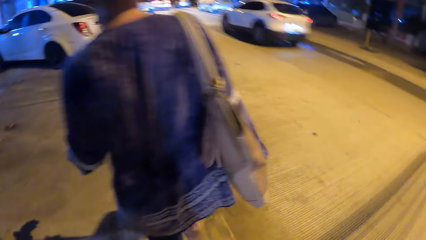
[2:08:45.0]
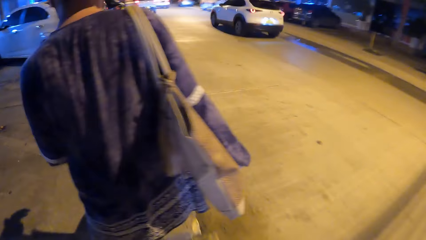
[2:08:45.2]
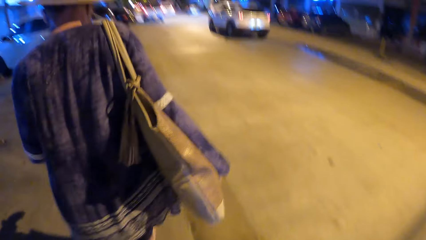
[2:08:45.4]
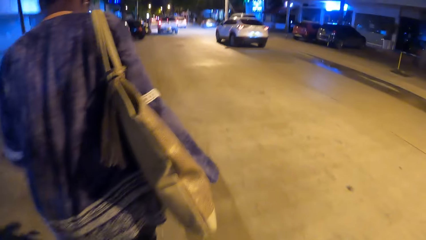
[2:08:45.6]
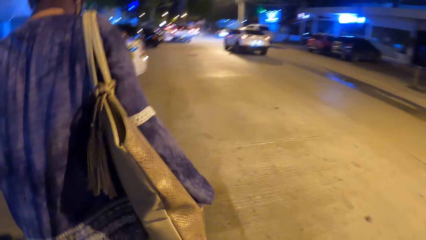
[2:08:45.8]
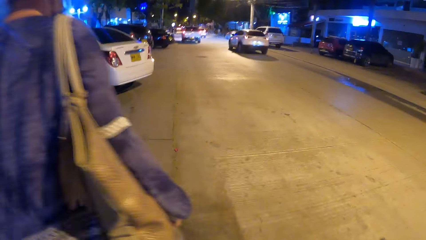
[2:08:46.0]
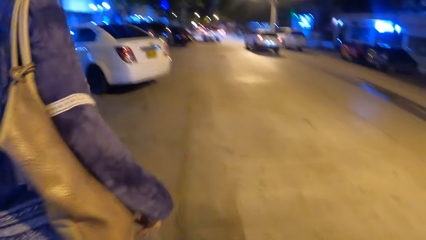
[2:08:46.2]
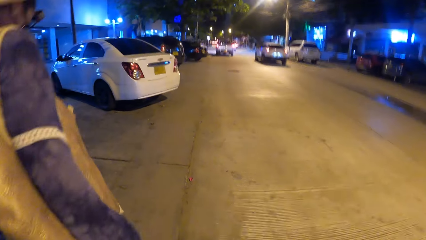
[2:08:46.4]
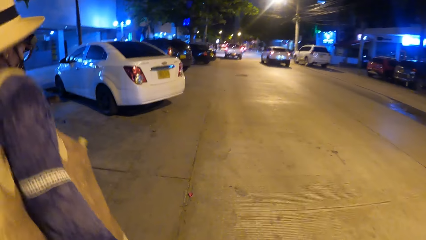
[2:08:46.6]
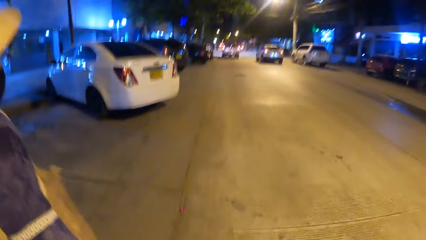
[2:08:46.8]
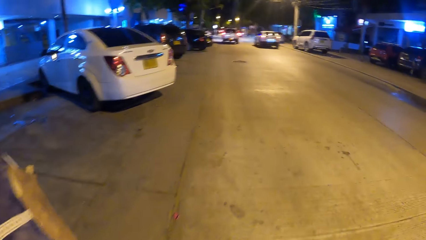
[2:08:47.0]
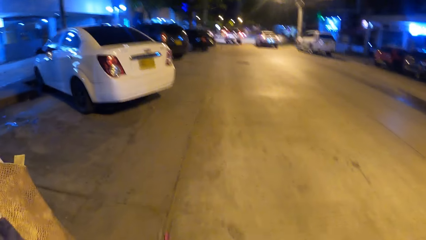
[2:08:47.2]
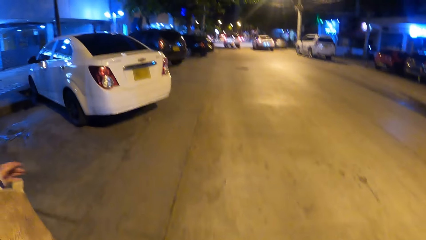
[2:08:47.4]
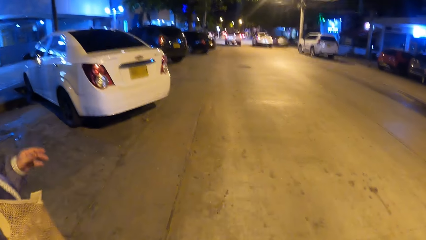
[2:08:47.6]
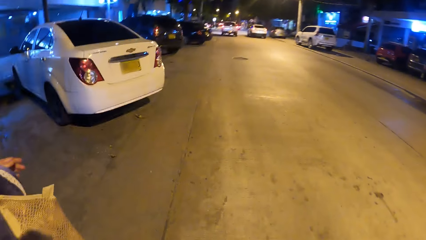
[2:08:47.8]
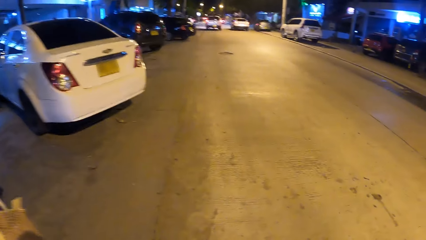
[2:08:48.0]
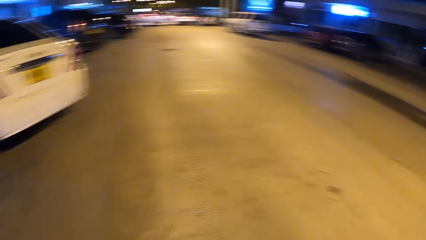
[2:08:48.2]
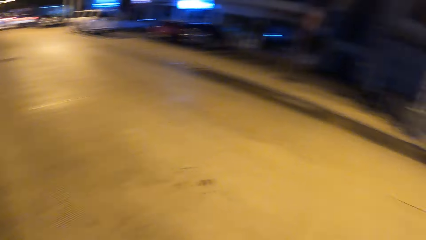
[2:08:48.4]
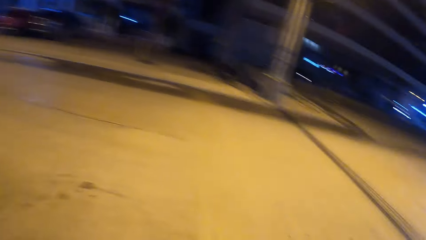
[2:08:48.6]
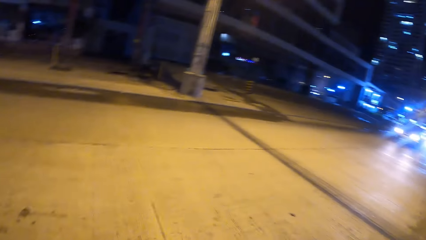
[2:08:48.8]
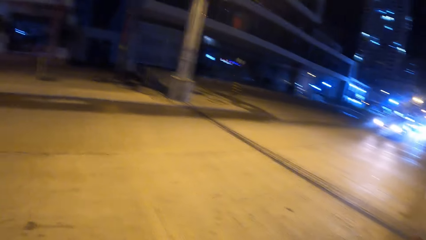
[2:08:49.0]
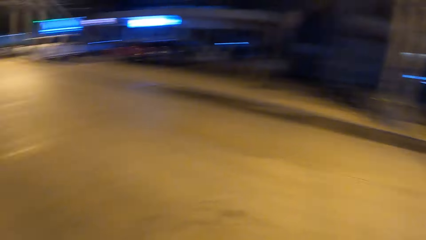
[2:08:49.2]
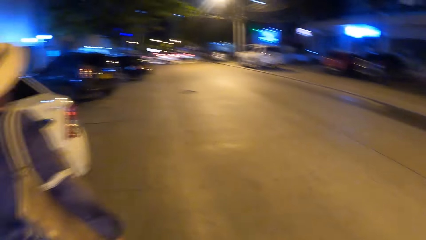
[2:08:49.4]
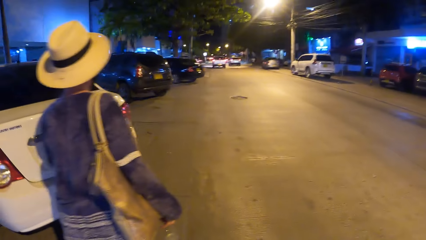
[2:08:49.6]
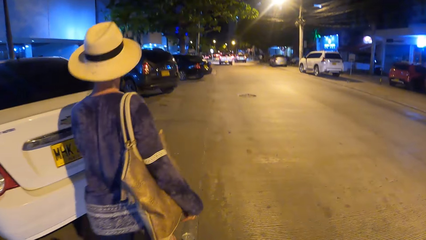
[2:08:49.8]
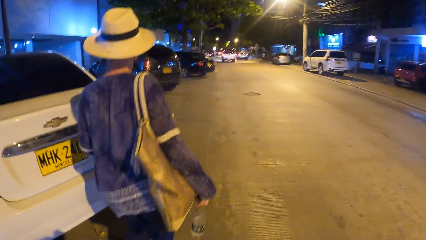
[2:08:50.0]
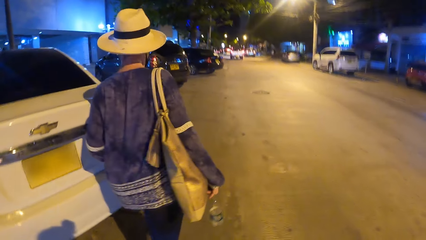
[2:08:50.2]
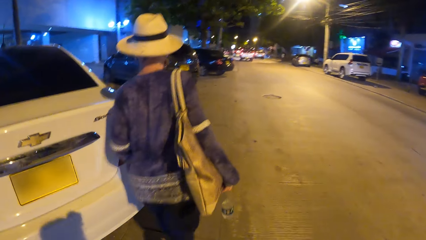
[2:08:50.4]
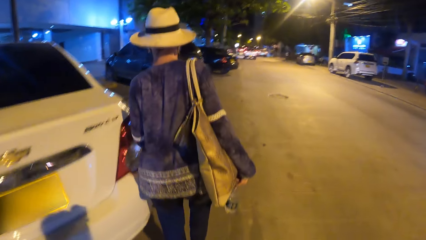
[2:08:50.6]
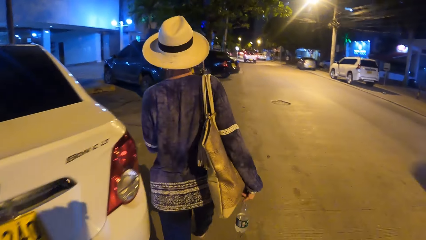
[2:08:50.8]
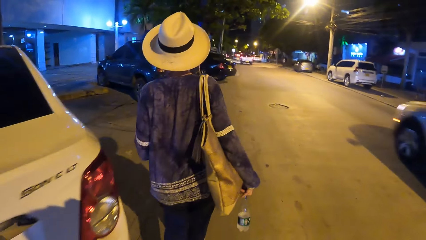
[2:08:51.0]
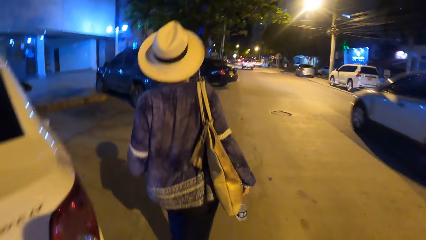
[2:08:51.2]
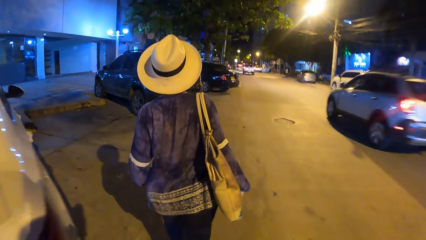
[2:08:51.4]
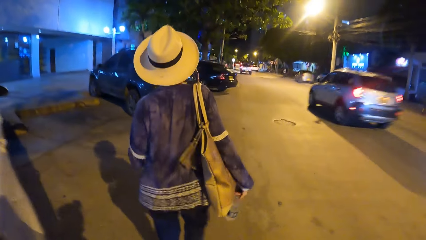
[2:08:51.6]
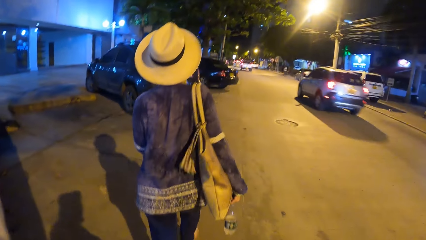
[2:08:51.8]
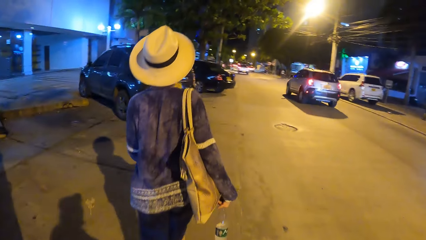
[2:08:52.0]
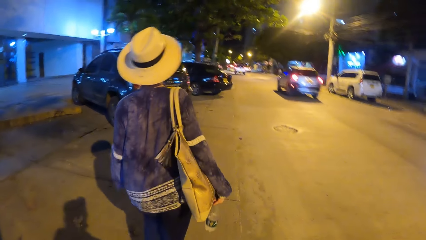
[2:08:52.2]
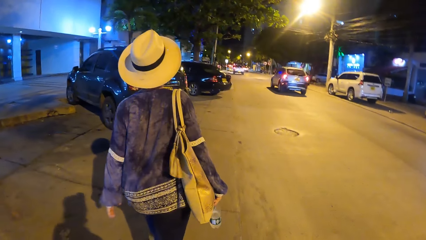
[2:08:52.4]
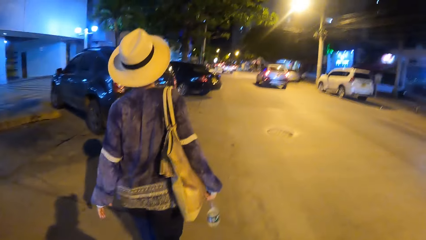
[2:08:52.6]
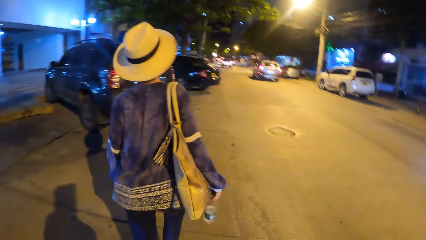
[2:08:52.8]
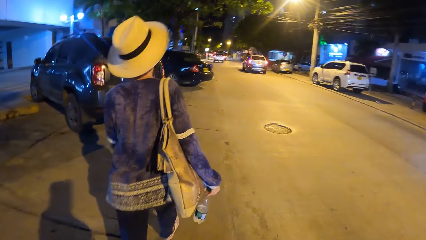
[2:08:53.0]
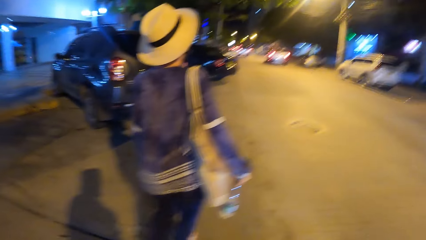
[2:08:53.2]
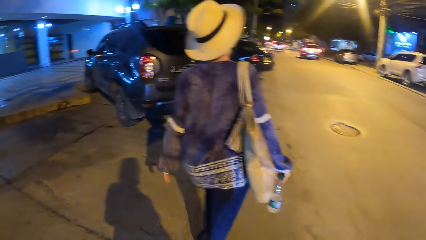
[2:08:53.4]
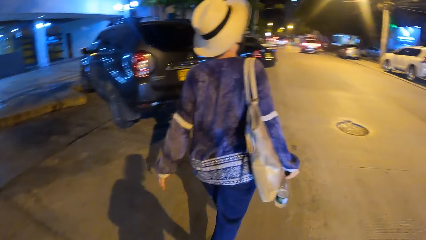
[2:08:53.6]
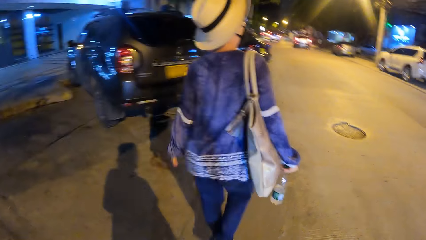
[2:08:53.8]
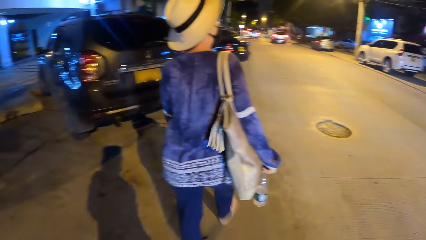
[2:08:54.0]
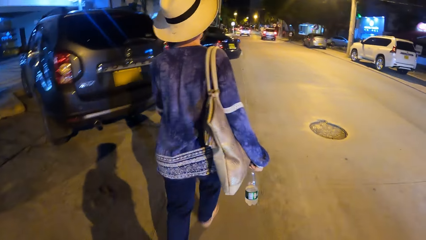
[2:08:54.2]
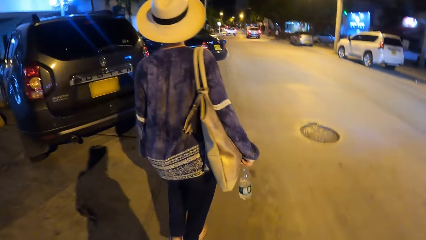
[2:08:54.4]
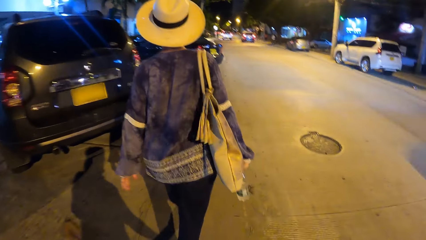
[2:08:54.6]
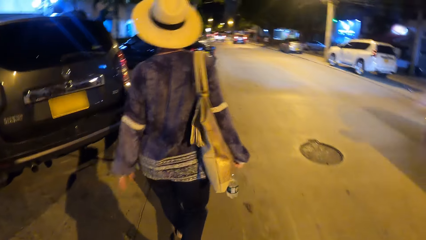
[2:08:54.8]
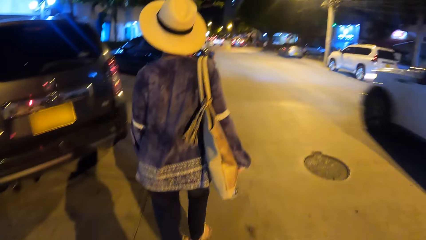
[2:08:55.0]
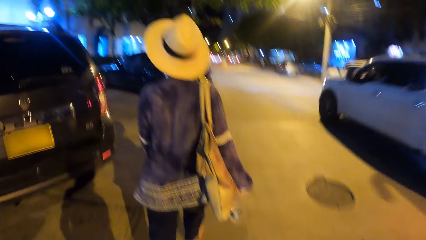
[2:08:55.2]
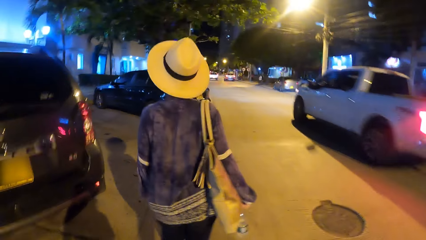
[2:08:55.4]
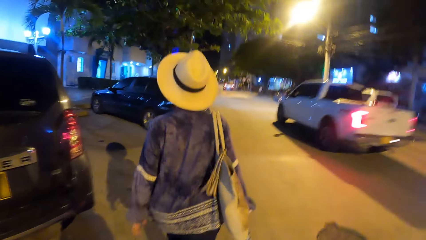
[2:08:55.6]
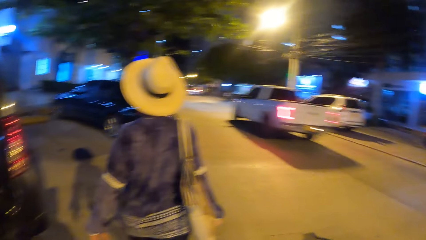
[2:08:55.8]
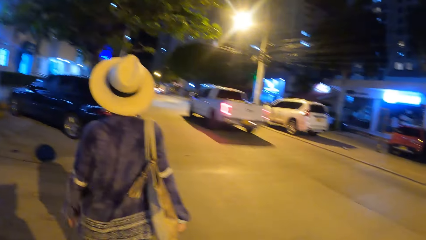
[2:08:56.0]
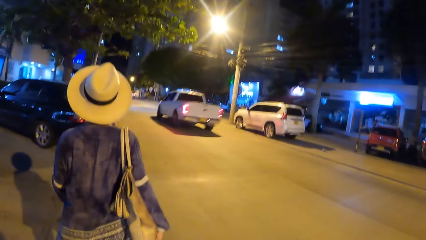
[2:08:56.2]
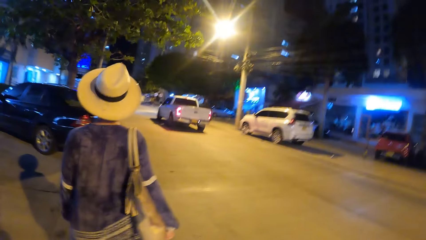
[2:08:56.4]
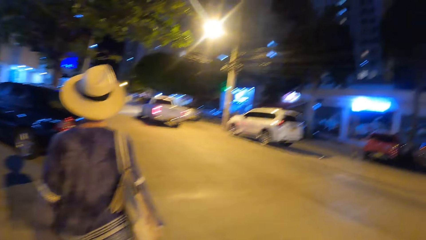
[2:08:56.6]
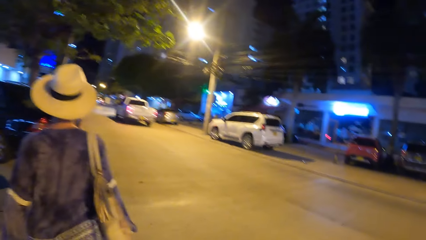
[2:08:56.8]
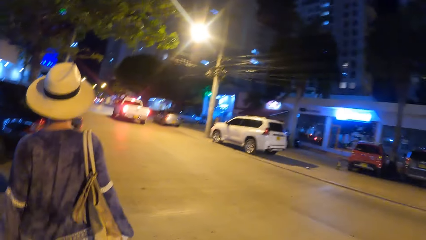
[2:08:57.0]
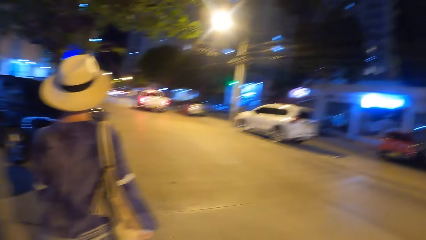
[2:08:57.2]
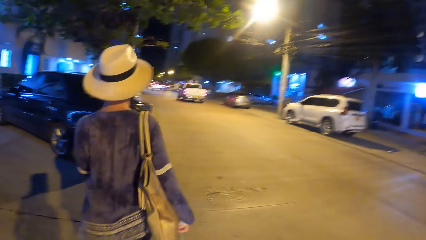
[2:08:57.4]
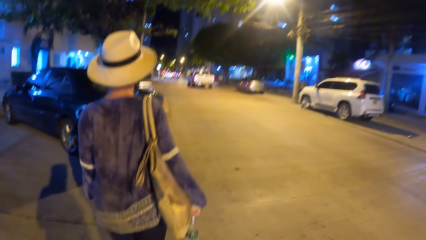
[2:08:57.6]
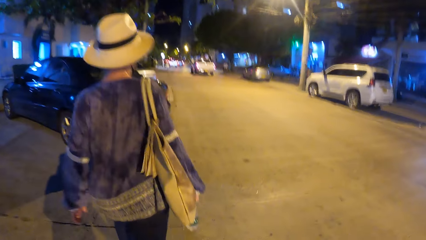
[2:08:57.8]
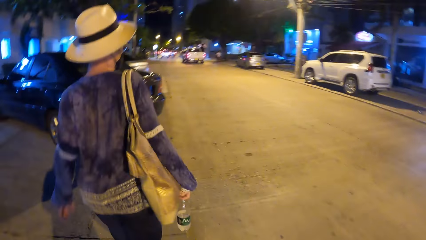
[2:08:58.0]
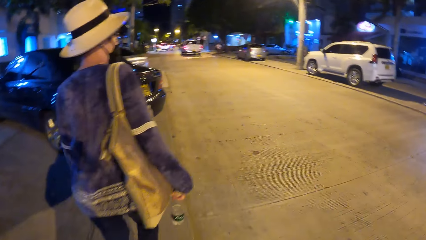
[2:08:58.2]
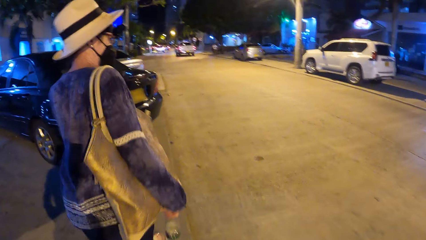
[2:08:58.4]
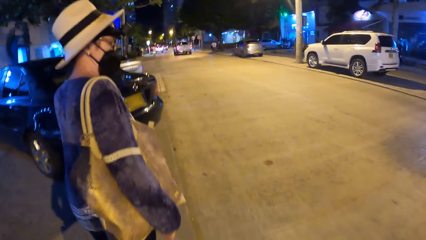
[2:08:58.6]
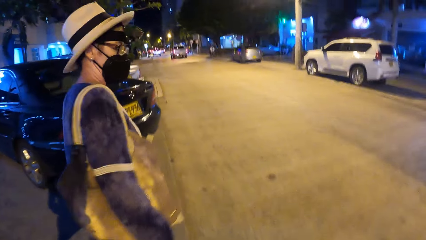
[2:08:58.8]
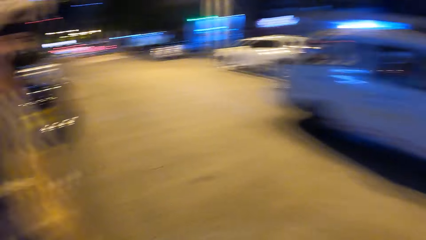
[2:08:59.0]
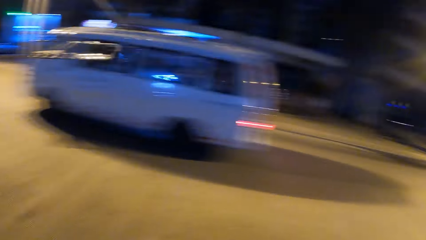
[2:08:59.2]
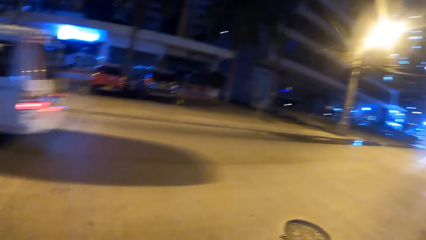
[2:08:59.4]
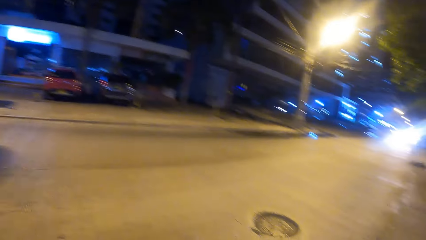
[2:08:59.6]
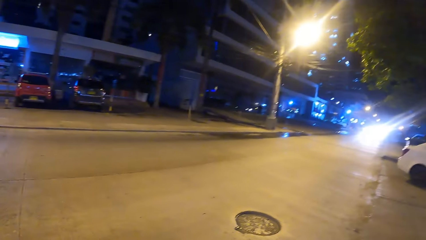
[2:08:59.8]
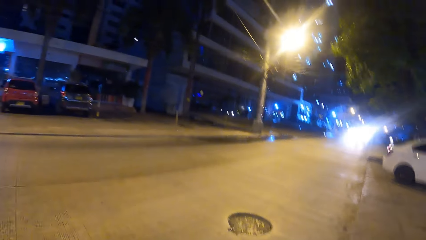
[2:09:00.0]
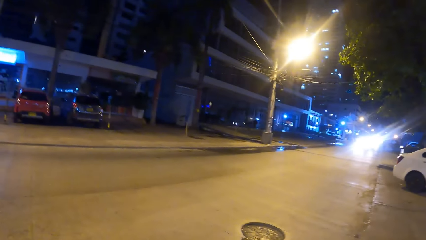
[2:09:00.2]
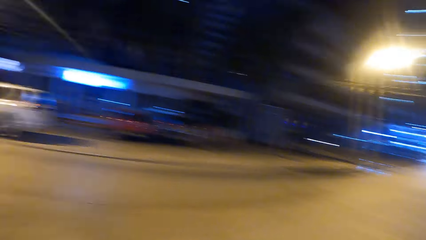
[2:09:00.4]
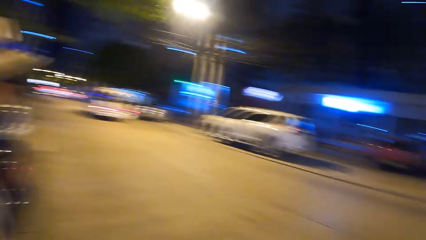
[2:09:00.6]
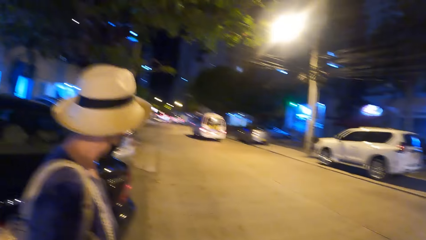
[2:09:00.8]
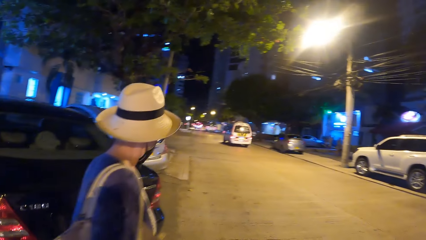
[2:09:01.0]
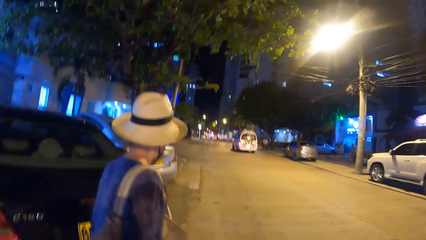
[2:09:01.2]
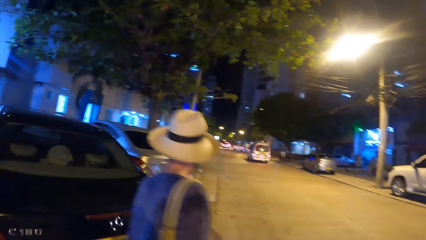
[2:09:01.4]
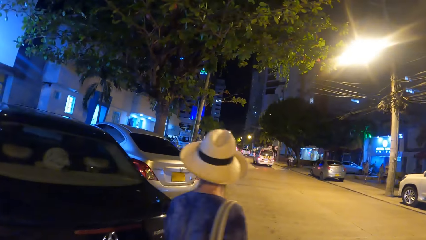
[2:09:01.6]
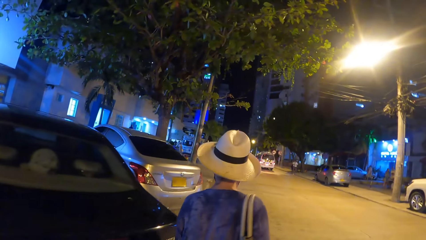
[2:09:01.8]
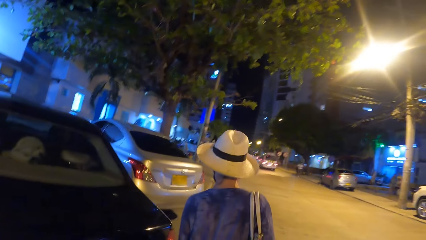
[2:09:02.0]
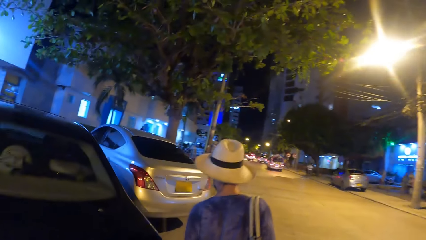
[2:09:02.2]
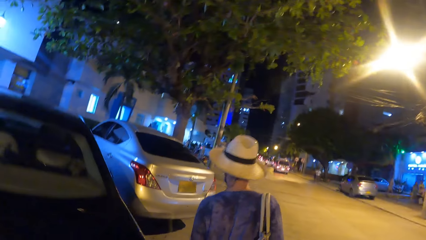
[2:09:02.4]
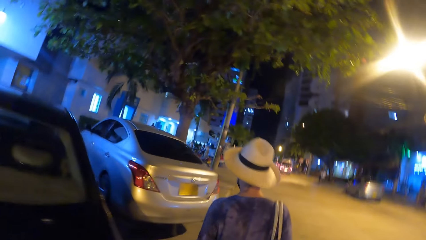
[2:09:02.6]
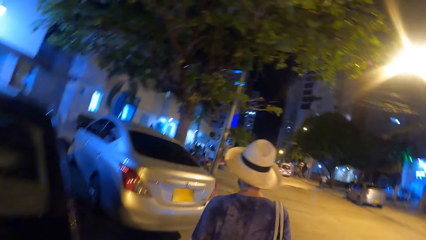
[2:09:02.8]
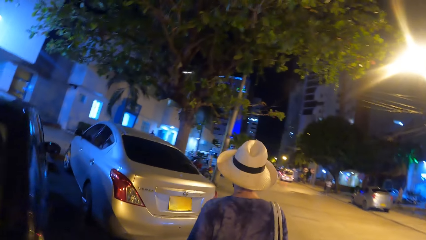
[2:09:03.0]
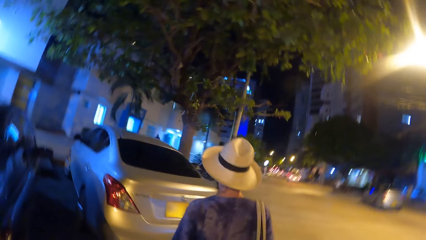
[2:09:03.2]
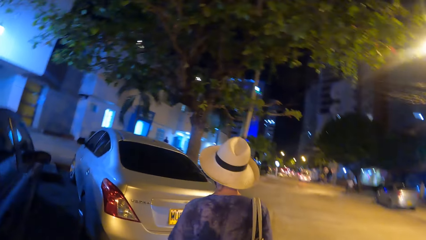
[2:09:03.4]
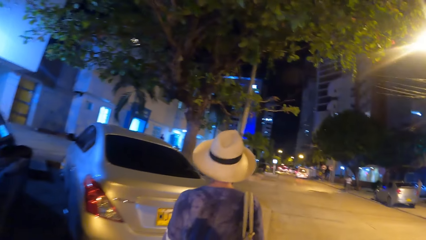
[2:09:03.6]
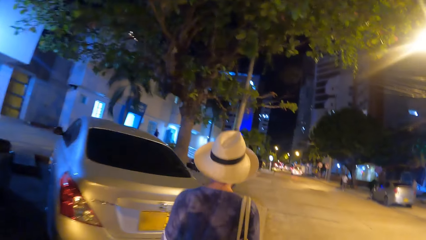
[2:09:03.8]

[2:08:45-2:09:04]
The camera wearer turns right. They turn left. They look right. They look forward. They turn right. They look right. They turn left. They walk forward.
